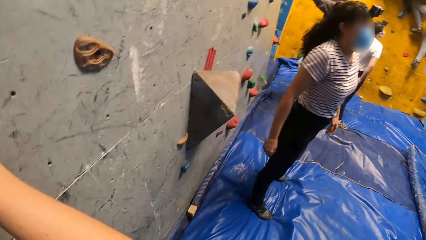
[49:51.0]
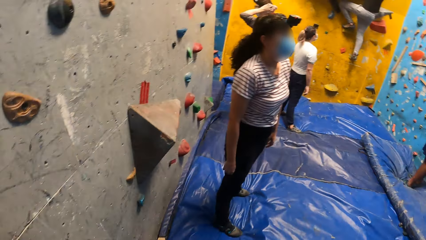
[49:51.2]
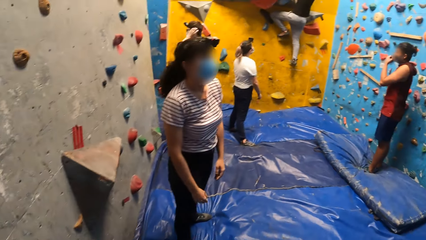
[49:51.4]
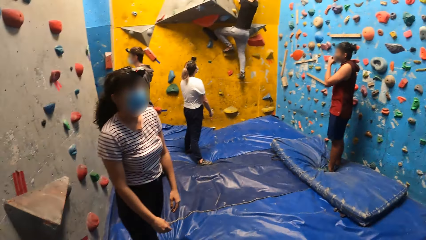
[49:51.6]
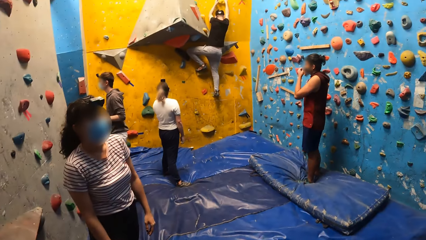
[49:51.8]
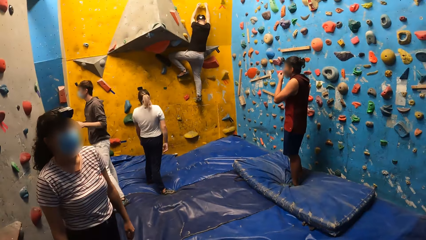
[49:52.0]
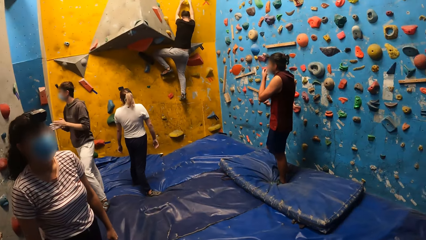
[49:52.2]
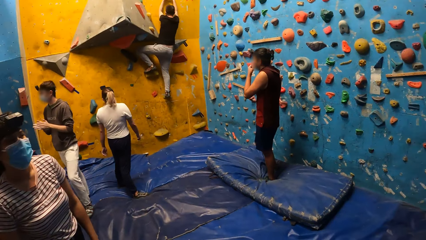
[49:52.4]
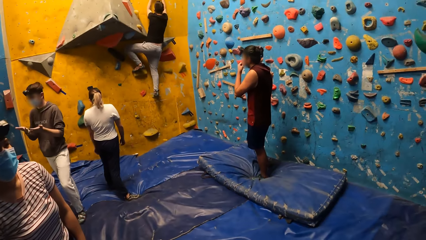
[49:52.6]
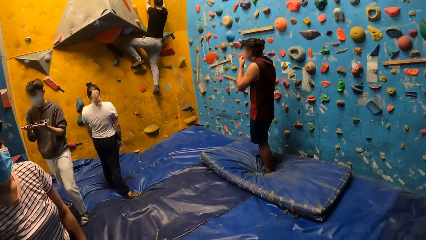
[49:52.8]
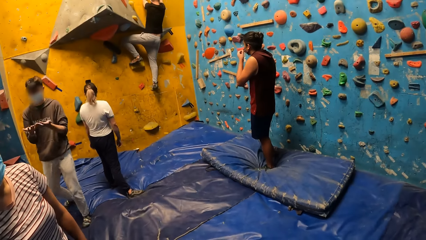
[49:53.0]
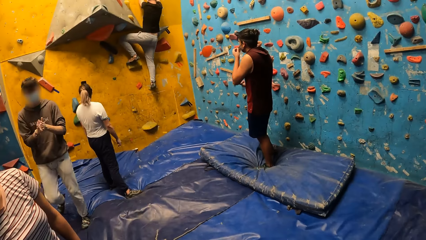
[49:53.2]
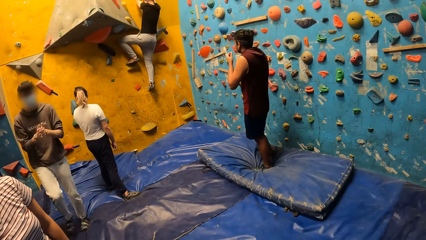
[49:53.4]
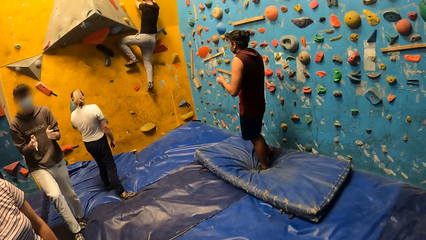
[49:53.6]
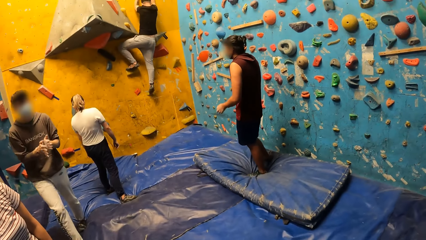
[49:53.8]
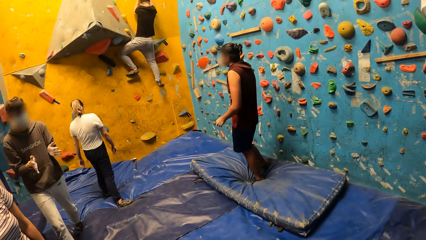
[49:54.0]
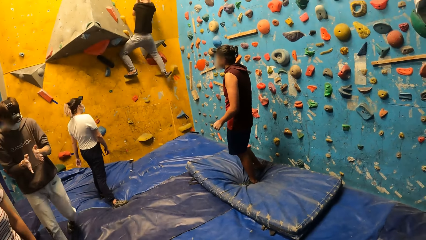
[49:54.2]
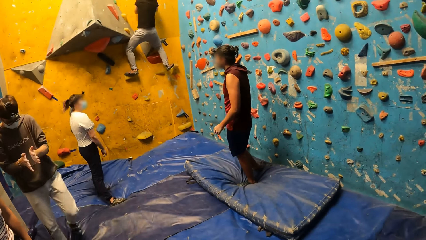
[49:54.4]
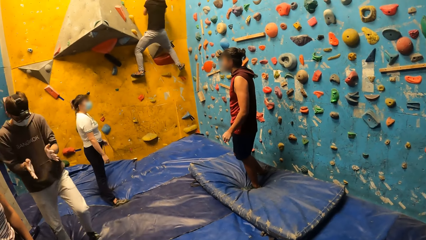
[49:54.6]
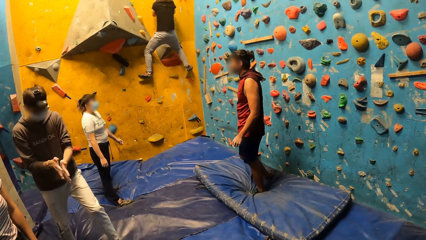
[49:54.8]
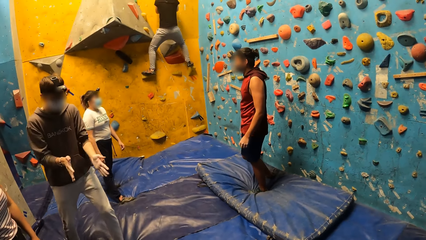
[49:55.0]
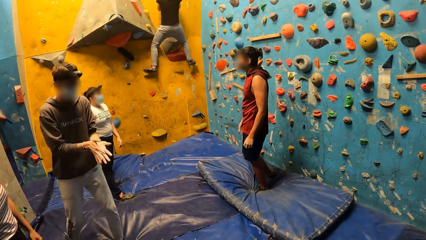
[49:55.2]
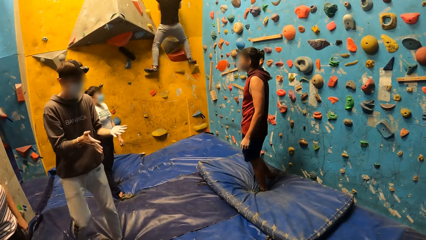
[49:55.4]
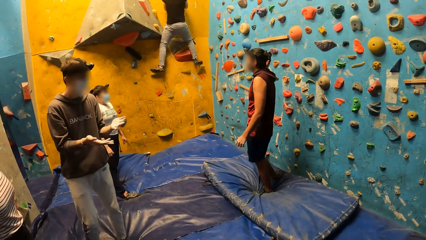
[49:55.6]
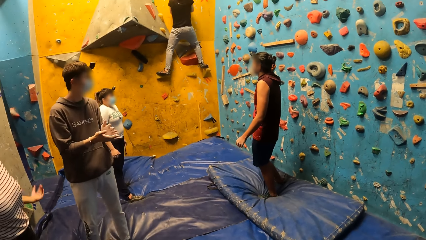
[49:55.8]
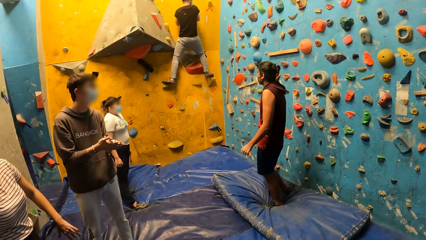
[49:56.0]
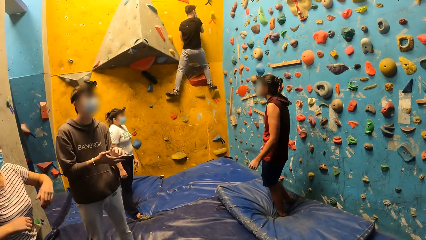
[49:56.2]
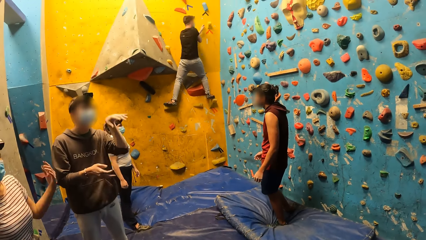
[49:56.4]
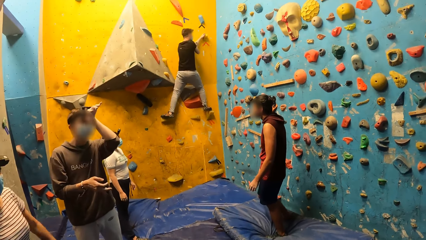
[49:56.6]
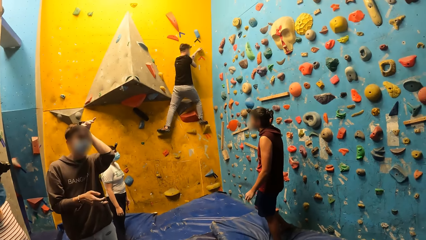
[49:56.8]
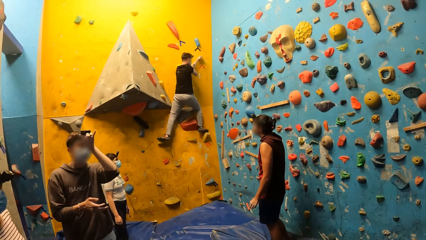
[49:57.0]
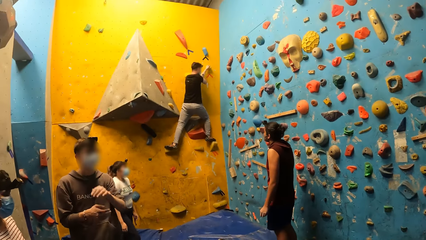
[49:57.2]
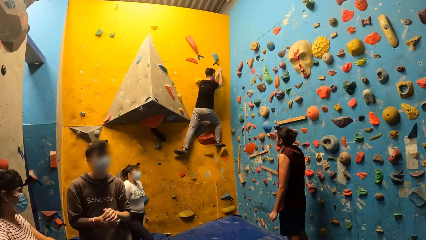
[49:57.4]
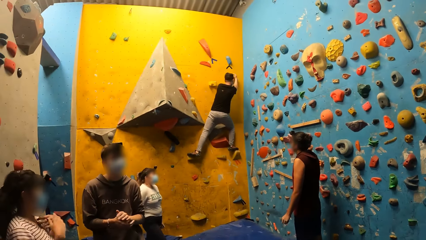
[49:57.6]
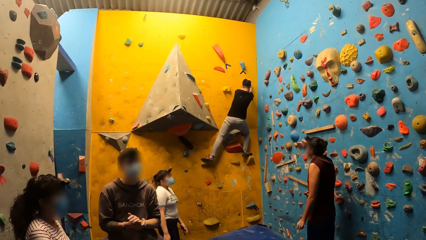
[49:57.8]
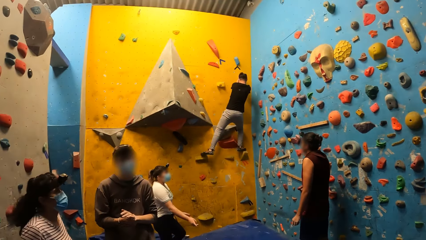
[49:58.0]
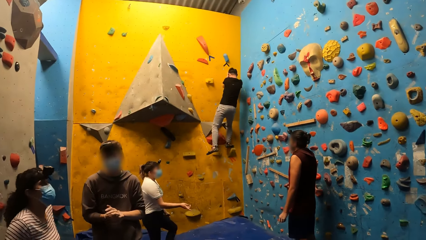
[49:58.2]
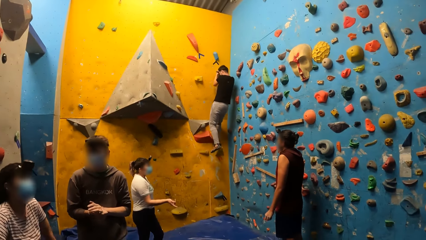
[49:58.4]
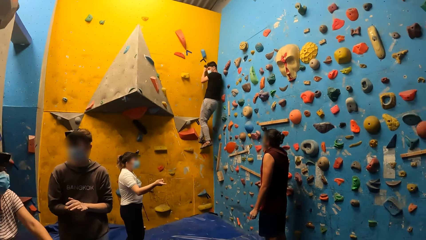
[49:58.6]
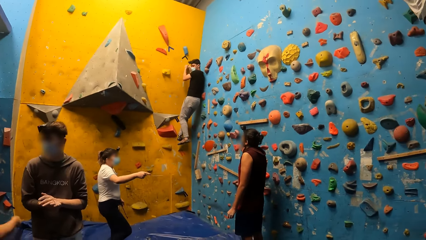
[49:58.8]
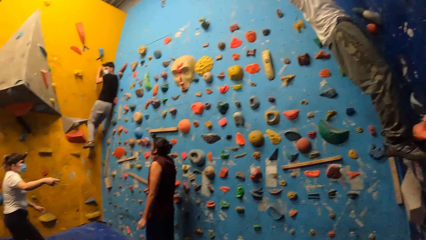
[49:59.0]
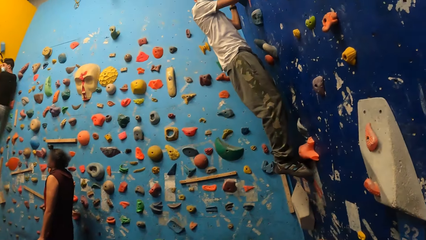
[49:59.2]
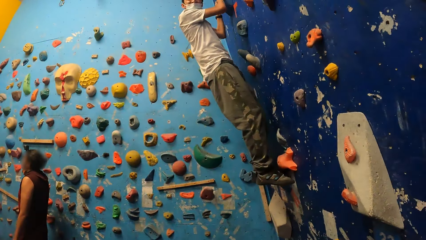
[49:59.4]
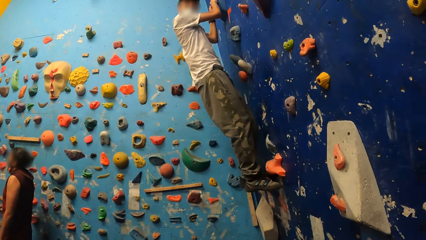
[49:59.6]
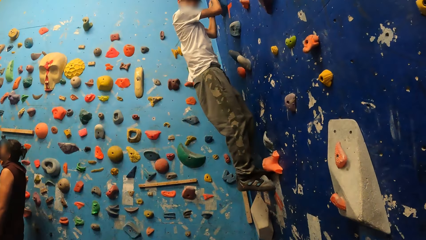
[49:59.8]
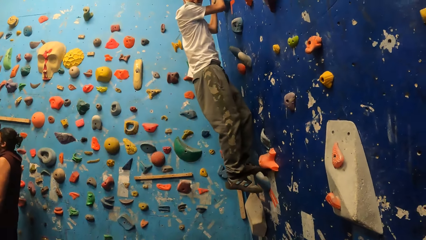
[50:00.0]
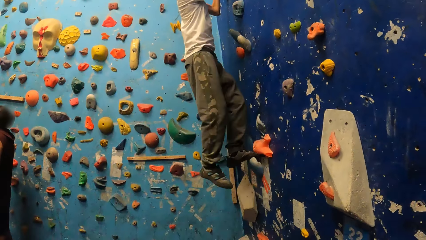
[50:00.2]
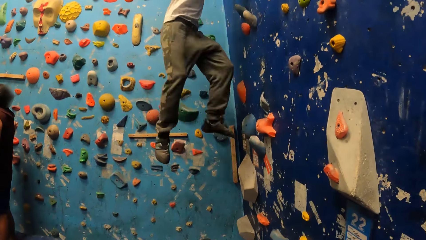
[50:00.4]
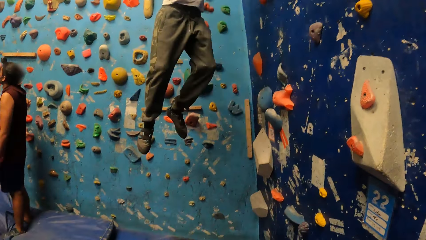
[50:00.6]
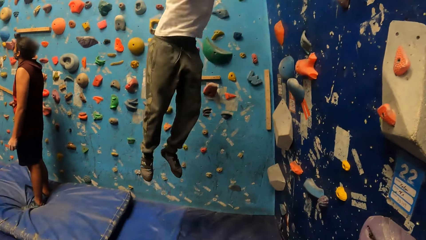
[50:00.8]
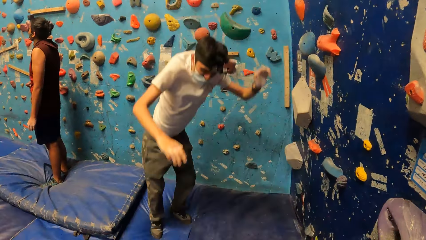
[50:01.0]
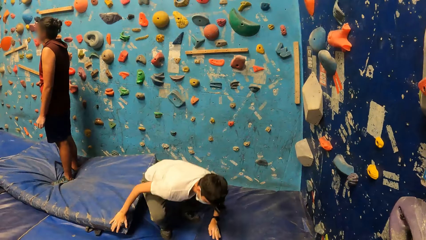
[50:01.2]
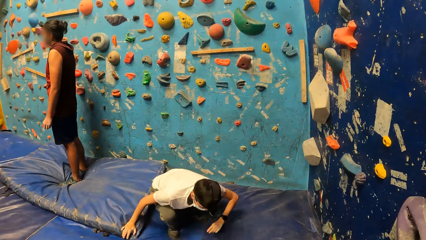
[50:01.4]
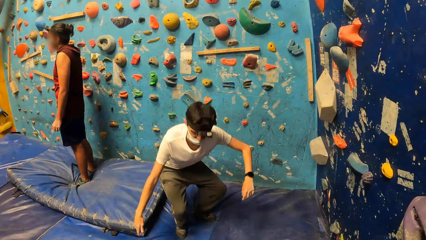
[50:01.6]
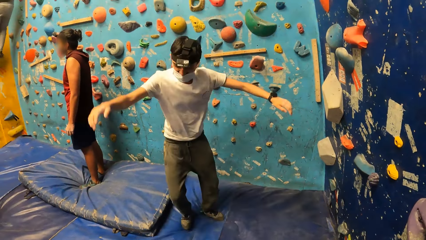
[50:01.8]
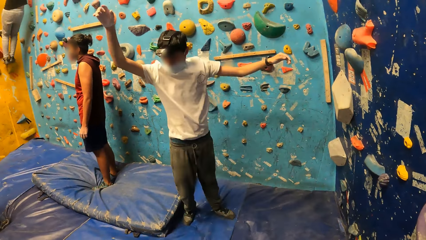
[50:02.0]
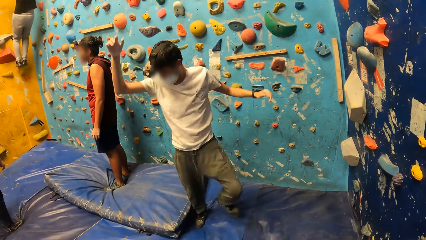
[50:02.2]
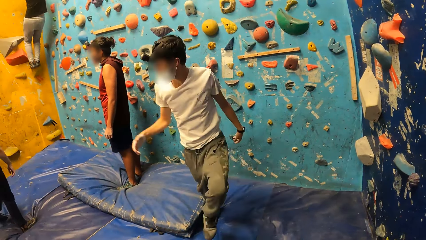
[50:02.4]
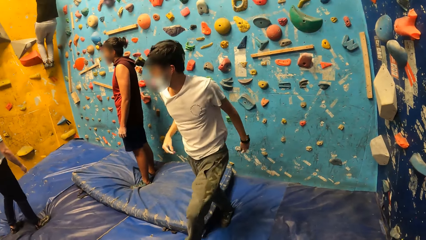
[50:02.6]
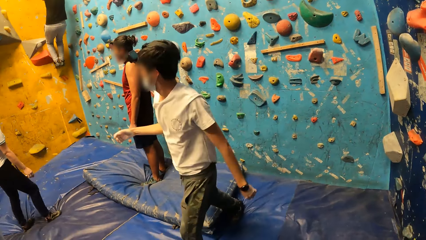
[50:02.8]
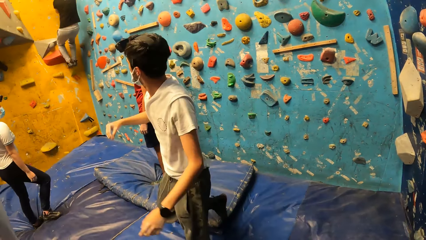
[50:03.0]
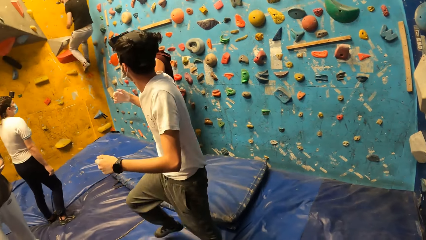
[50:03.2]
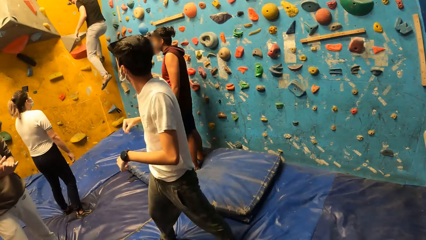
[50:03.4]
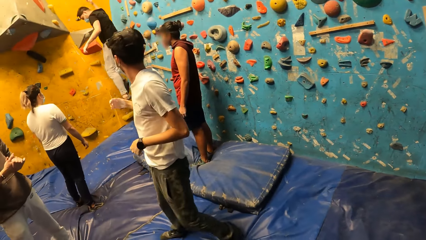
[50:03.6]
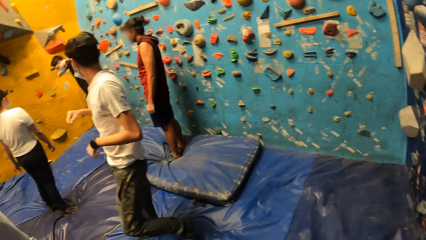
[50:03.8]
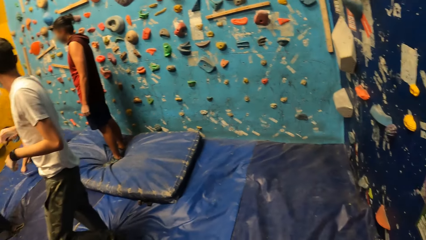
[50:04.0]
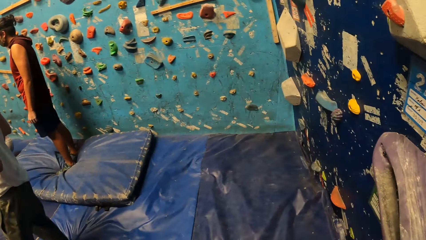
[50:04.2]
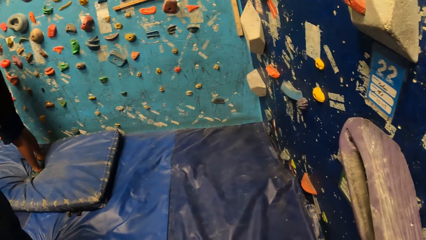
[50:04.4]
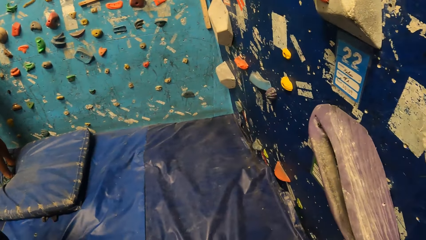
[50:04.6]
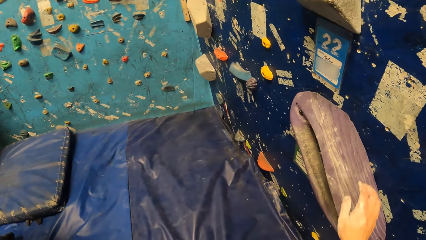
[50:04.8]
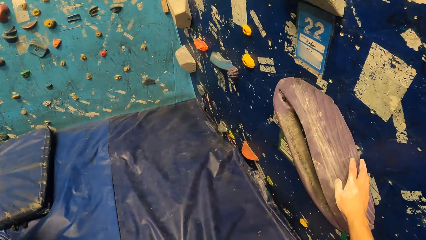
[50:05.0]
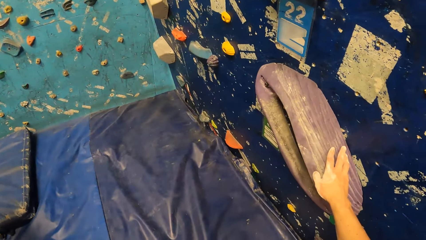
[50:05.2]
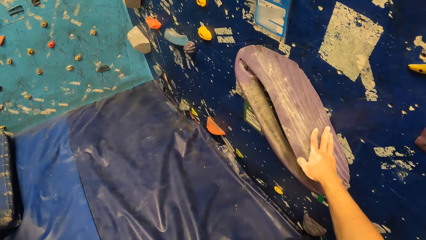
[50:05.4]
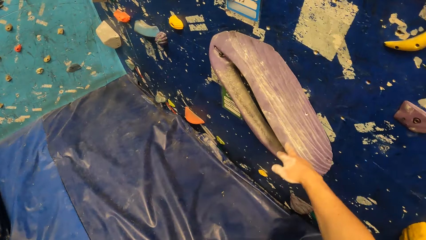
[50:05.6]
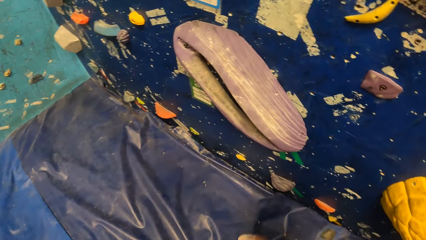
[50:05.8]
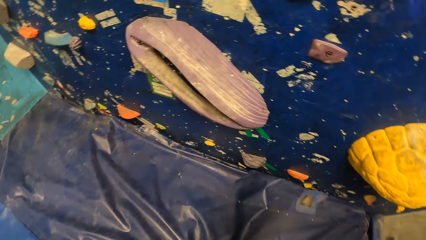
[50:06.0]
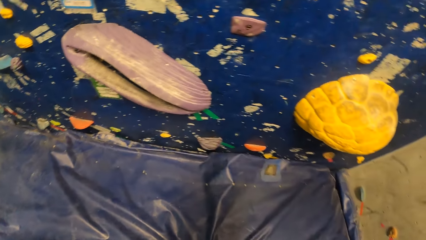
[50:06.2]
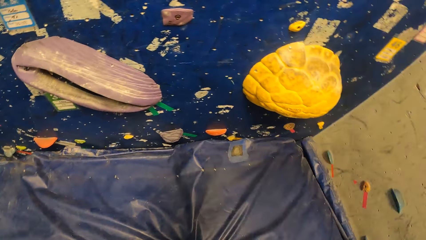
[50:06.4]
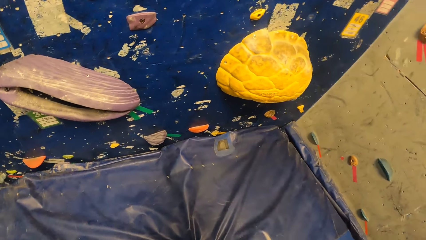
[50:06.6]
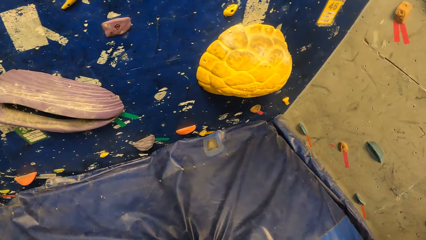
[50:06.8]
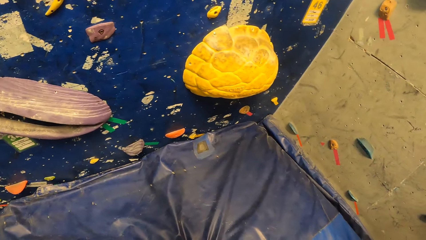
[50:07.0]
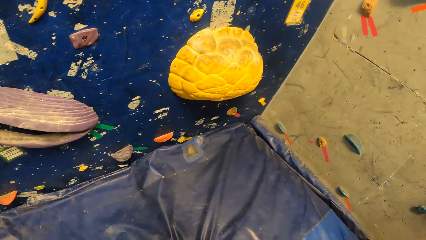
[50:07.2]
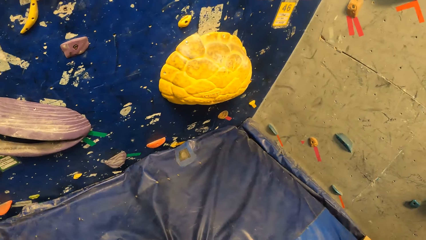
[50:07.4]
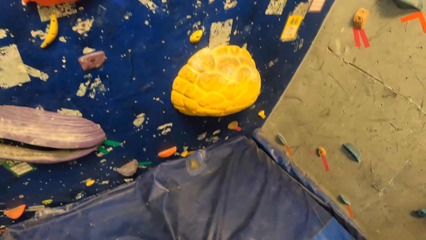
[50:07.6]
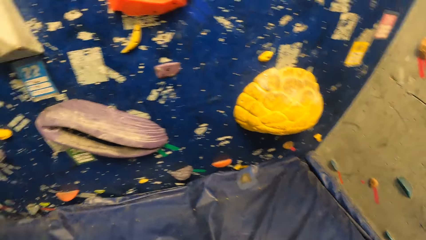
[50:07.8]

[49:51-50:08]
The camera wearer looks around. A man jumps from the bouldering wall. Another man jumps from the bouldering wall. The camera wearer places his right hand on a climbing hold. He touches something. He looks around.
